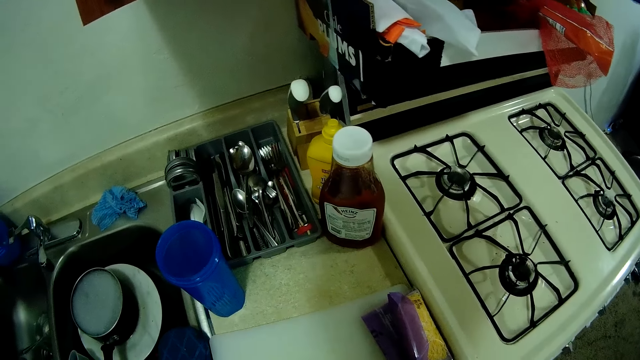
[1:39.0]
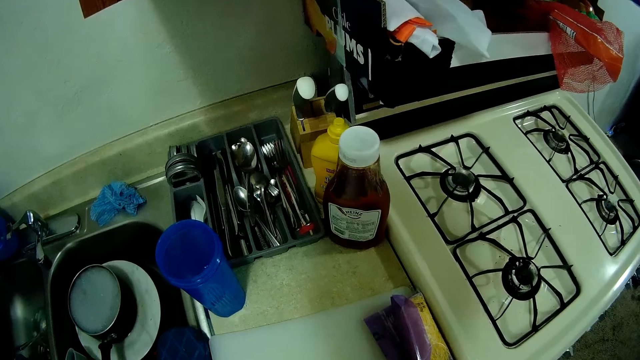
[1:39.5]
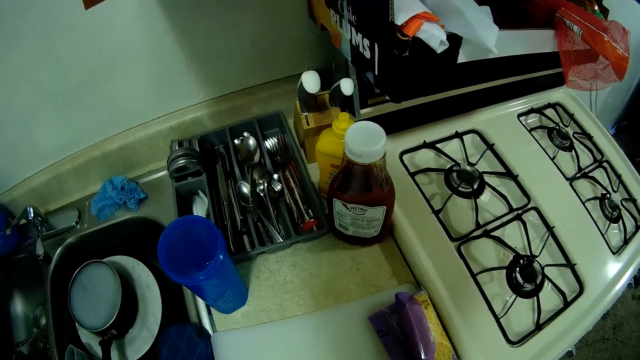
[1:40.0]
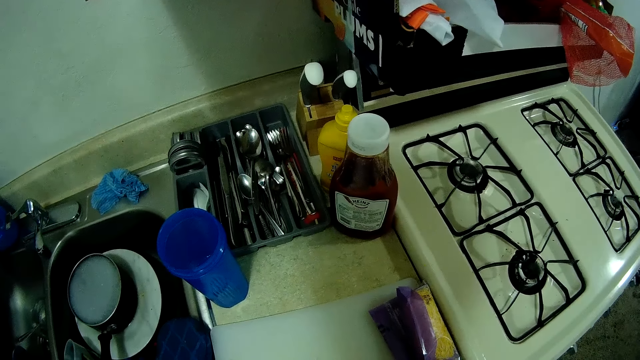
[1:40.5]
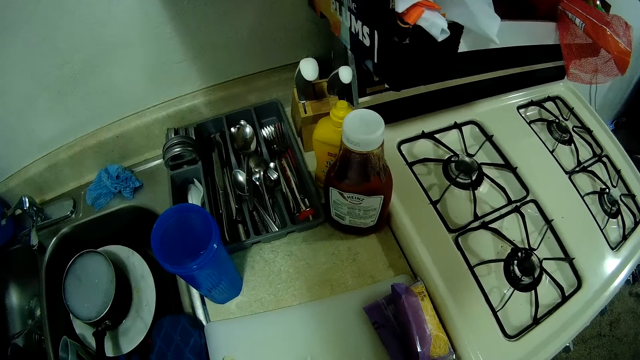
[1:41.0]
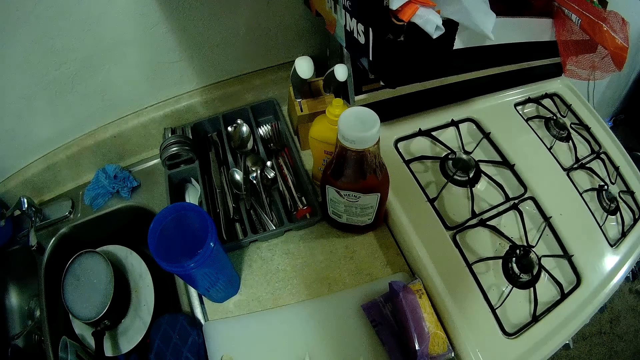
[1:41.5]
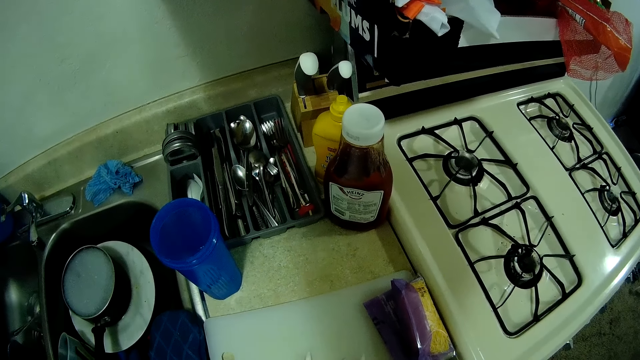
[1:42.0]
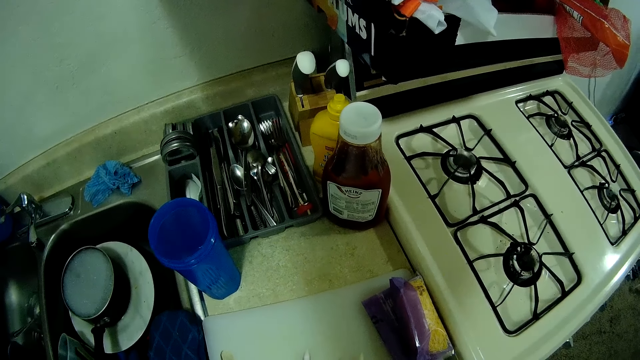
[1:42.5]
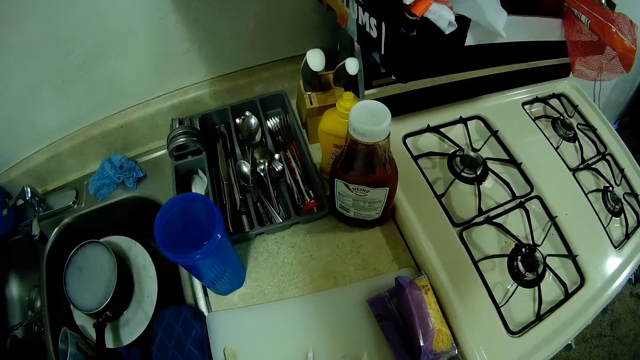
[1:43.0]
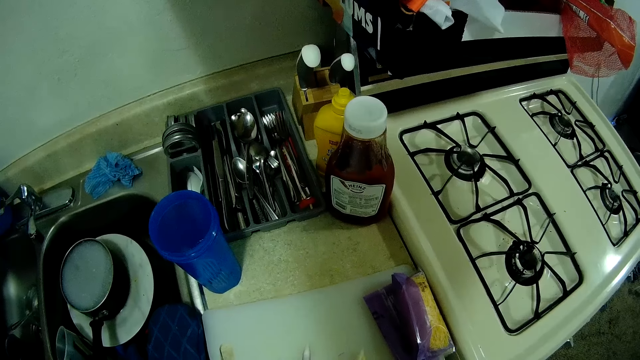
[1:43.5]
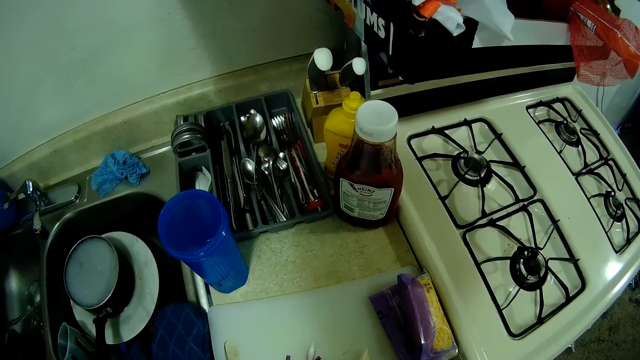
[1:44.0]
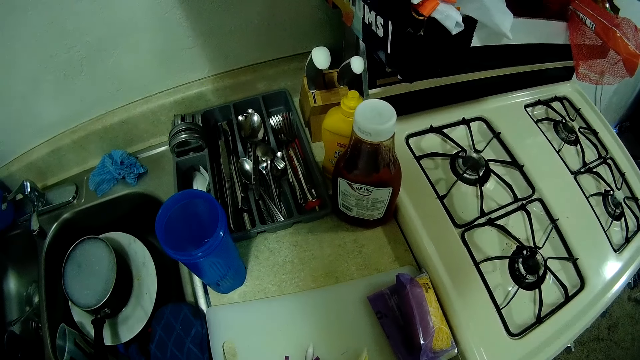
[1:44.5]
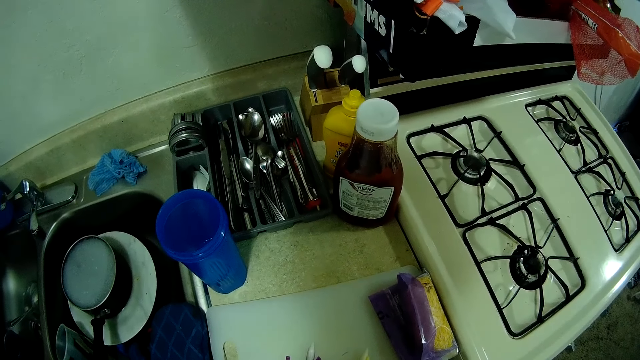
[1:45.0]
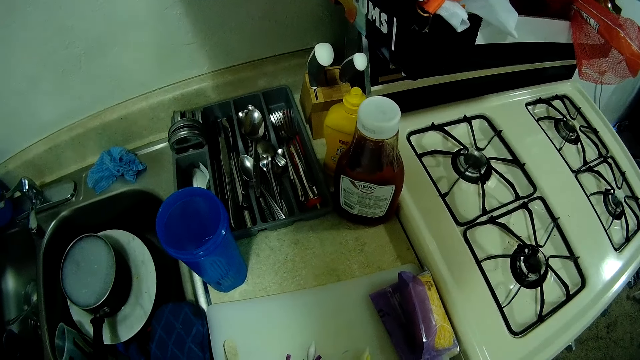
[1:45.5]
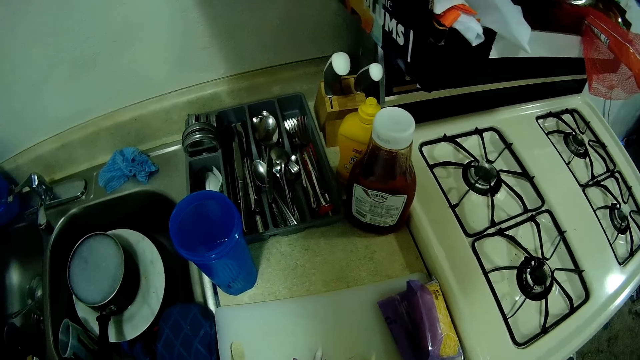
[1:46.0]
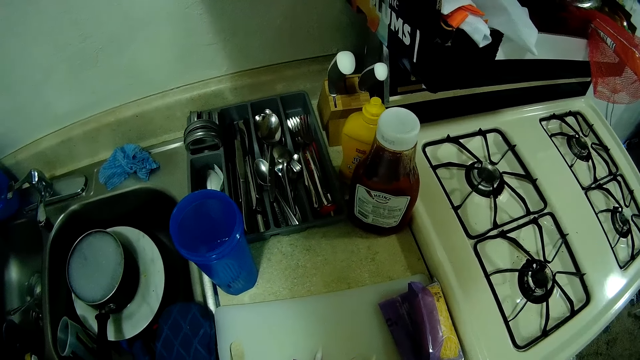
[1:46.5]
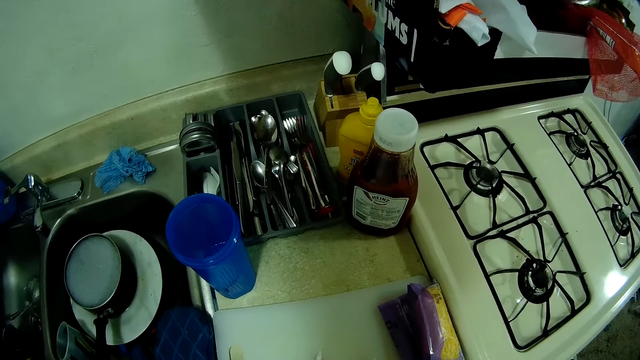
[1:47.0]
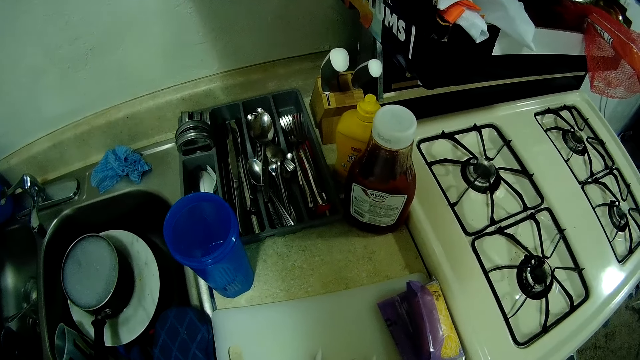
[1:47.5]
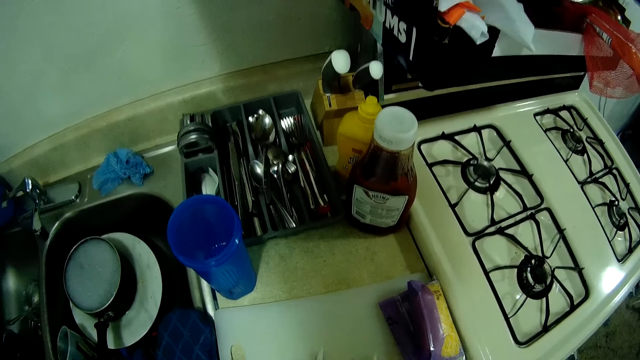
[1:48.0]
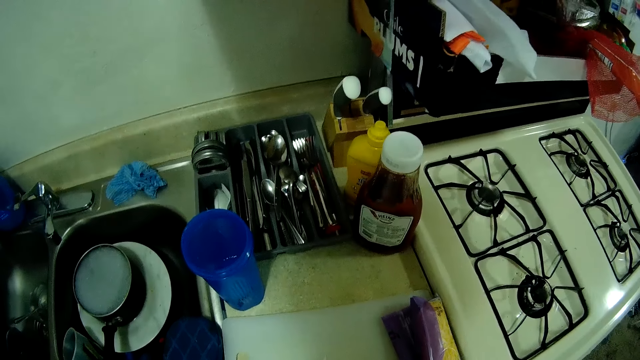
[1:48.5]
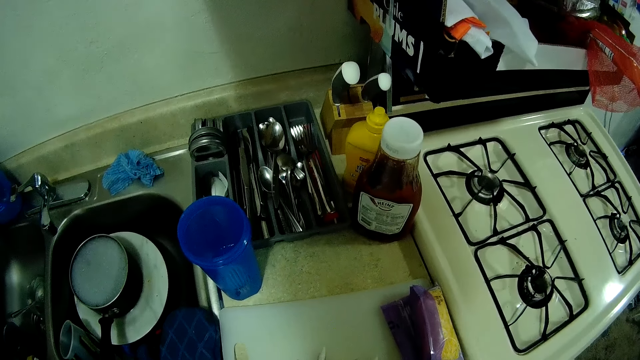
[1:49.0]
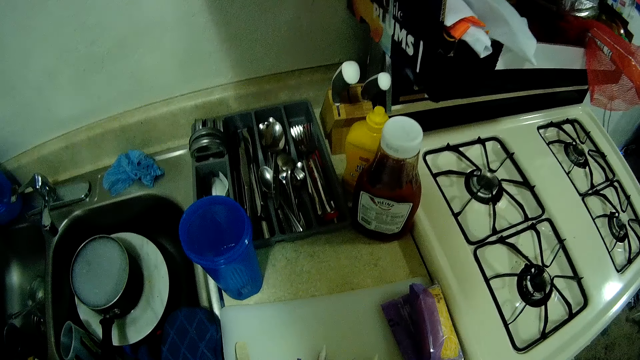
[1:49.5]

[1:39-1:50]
The camera wearer chops an onion on the chopping board with the knife in his right hand.

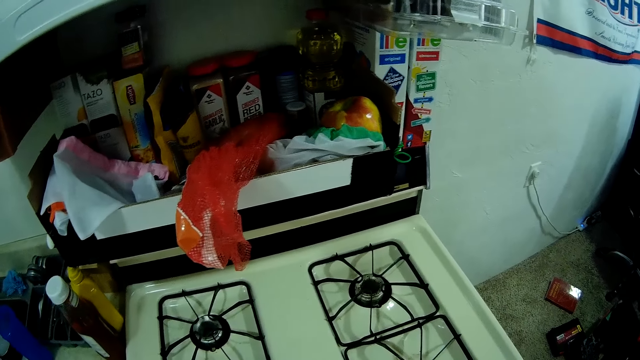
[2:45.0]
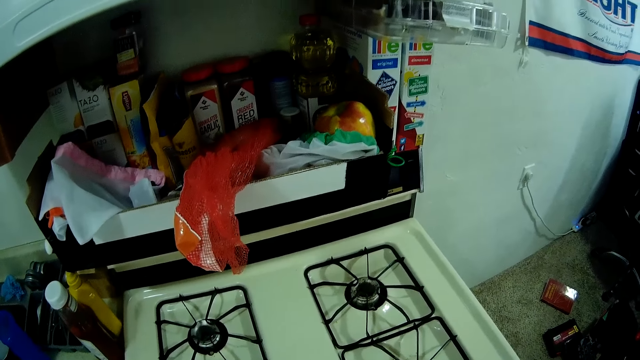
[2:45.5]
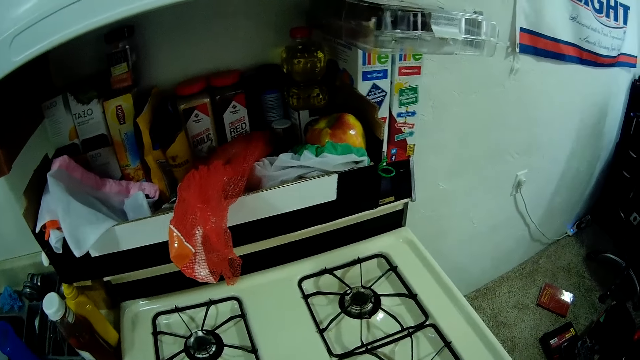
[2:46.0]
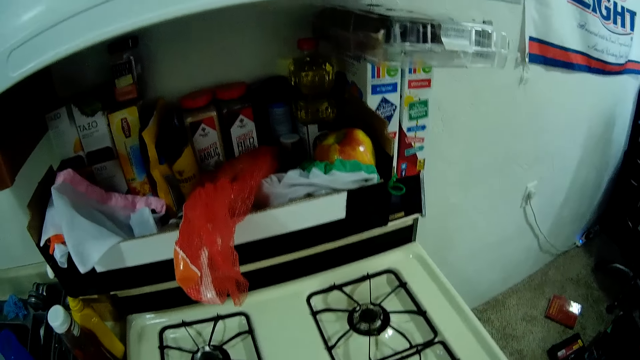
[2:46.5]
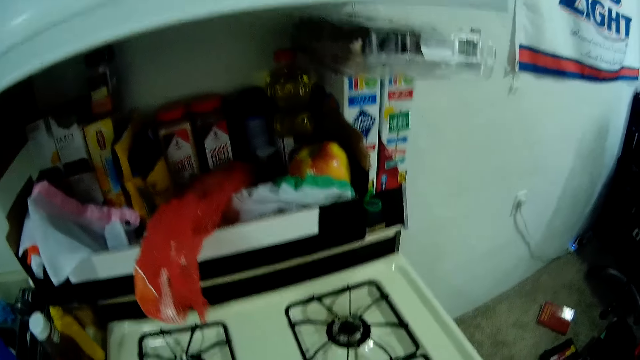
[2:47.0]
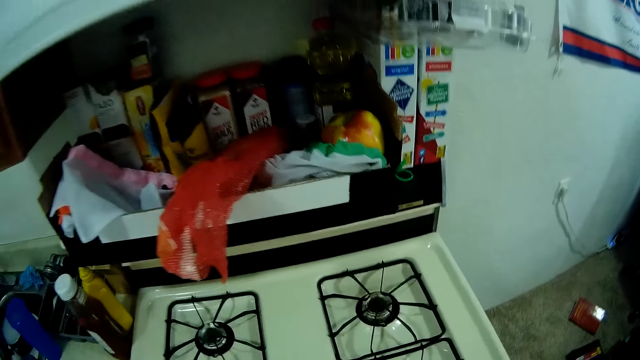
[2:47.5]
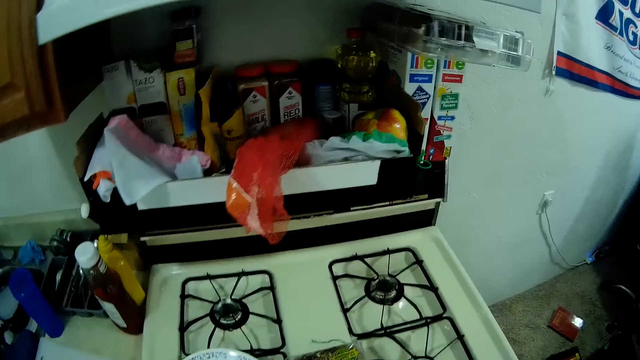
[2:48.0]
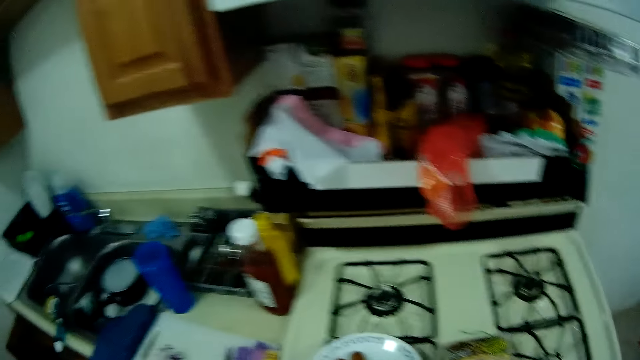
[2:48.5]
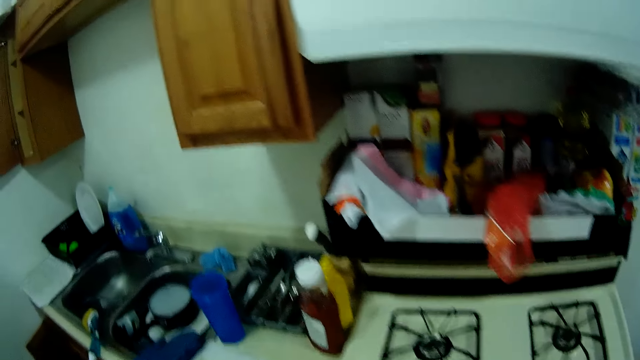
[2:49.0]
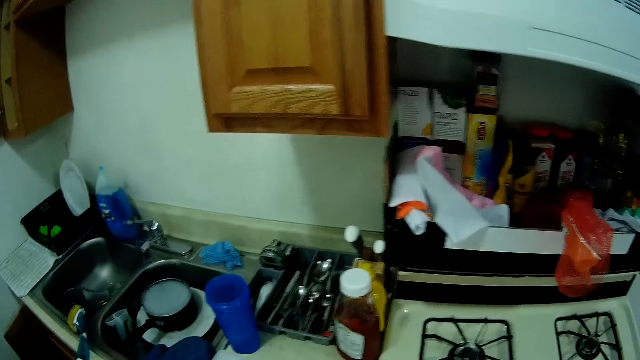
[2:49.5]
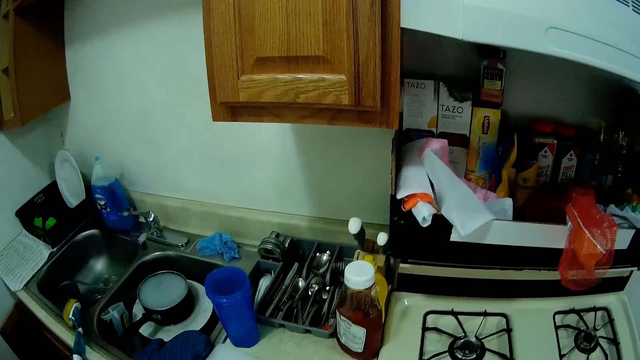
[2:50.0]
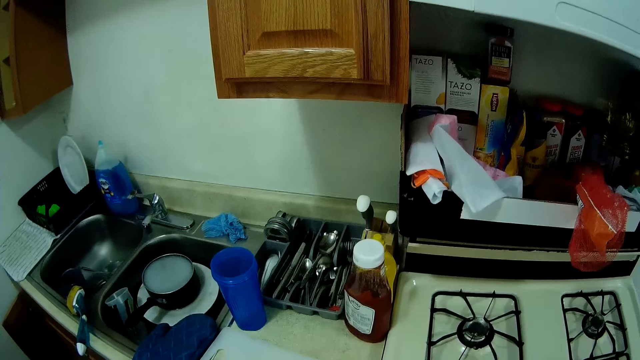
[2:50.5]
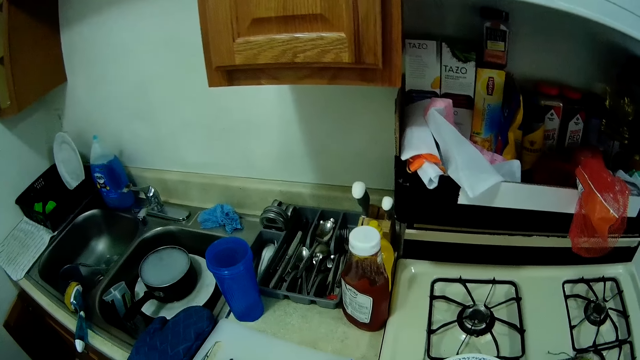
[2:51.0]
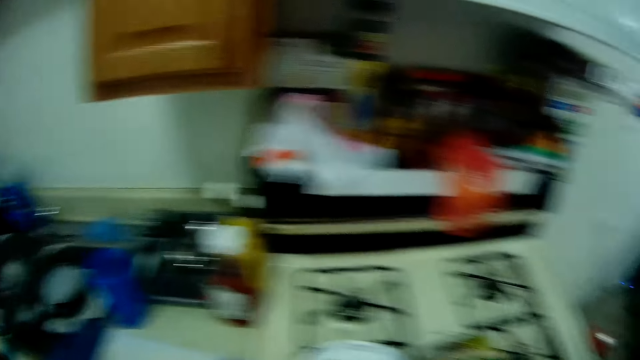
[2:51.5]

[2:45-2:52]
The camera wearer does something.

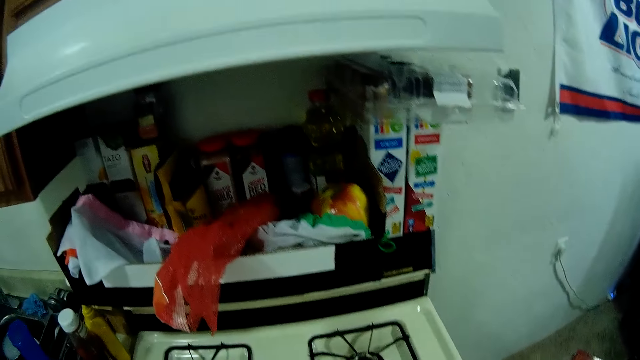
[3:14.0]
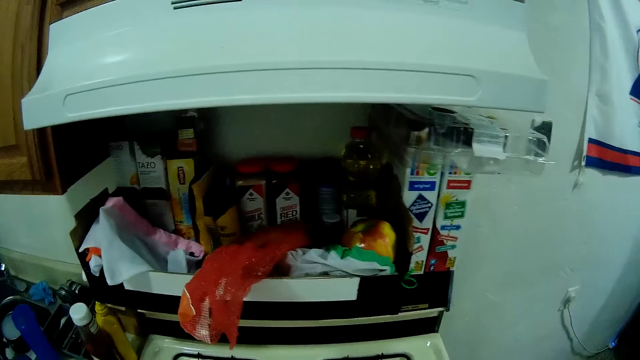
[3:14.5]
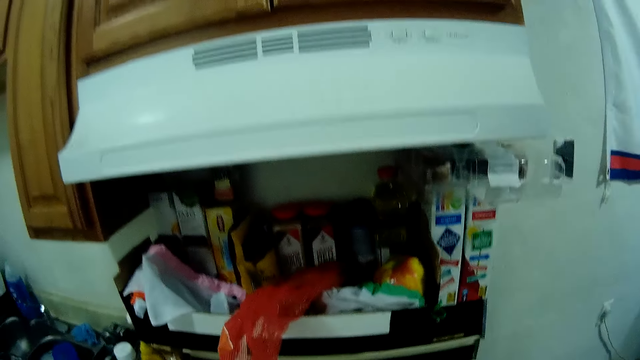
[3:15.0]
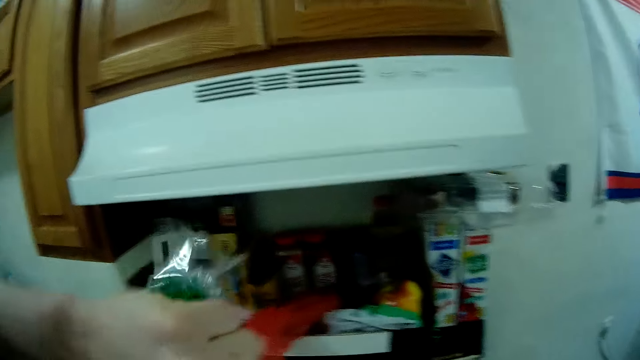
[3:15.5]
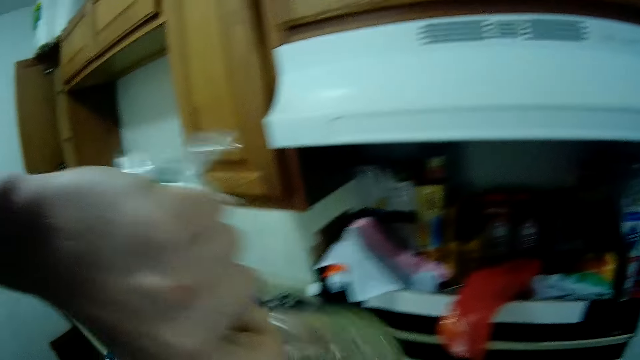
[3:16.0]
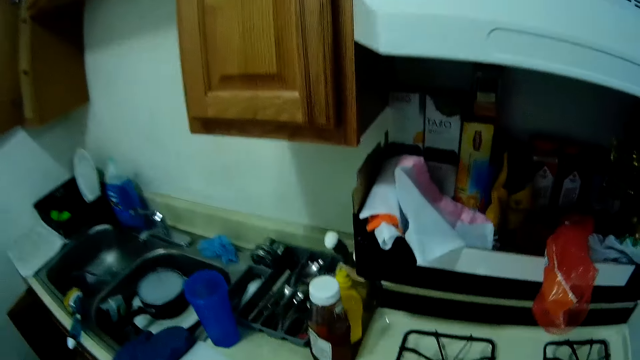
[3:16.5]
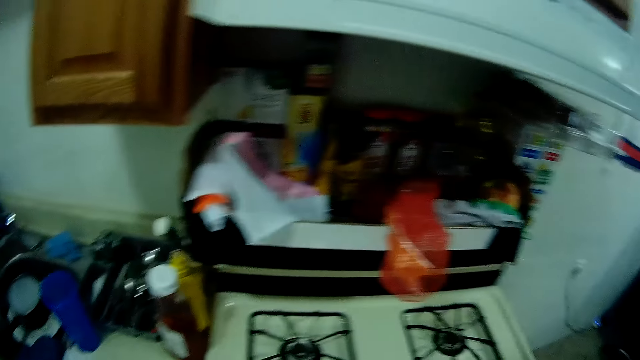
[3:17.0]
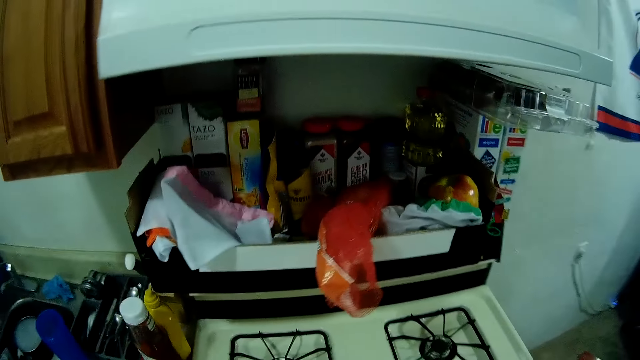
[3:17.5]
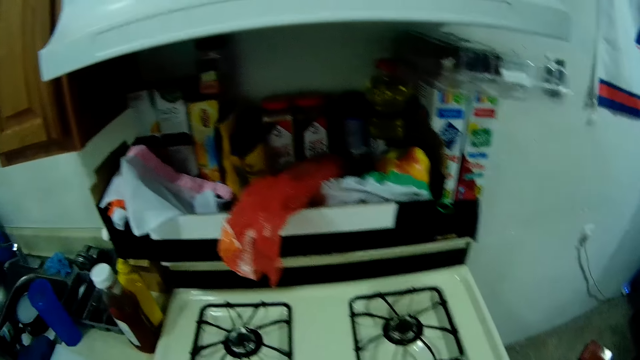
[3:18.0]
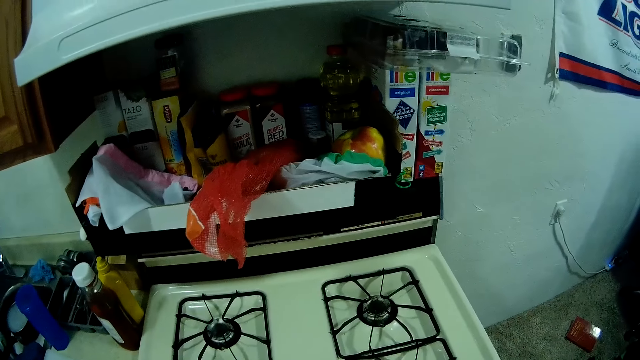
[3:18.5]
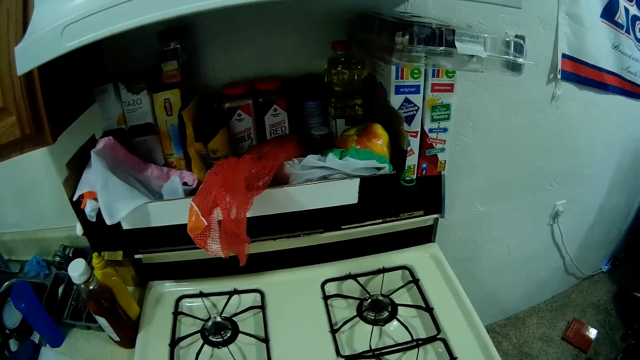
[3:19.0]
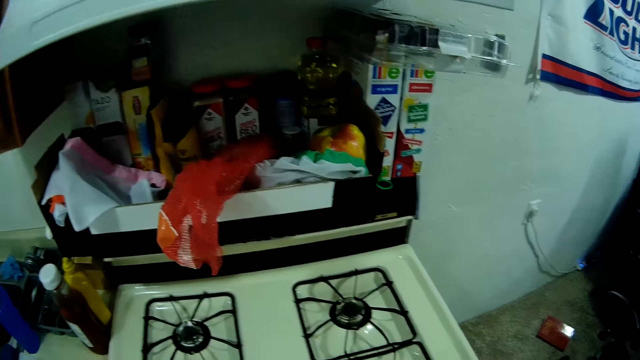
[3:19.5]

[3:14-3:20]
The camera wearer ties the loaf of bread with his left hand. He picks up something. He does something.
